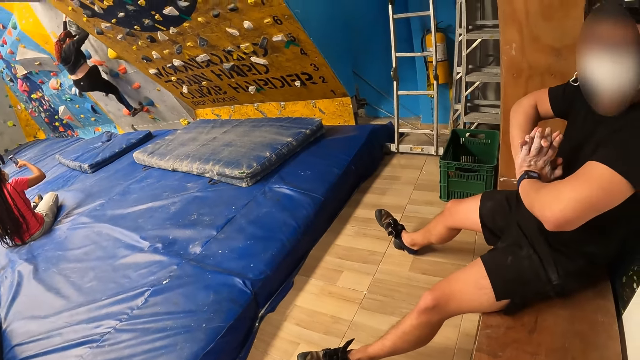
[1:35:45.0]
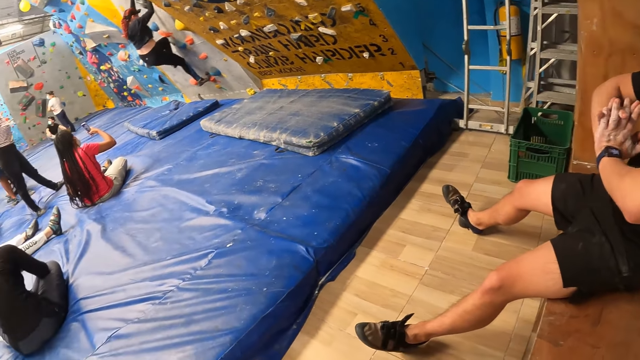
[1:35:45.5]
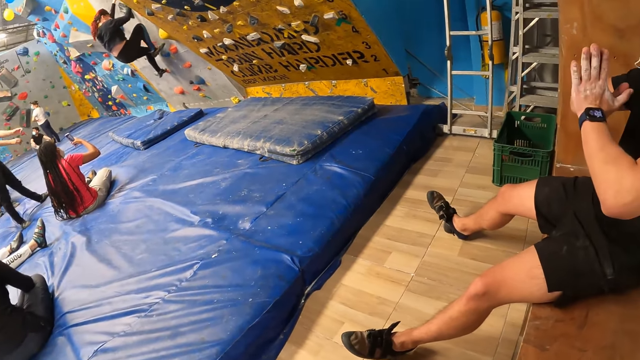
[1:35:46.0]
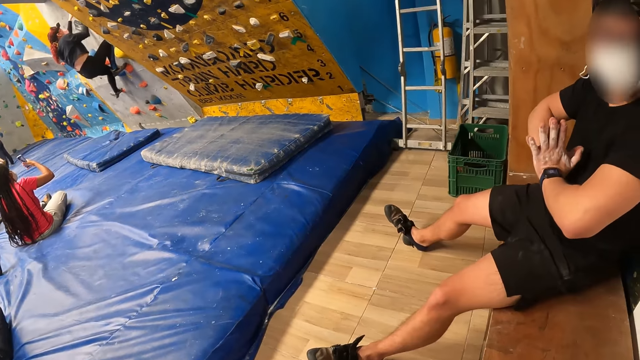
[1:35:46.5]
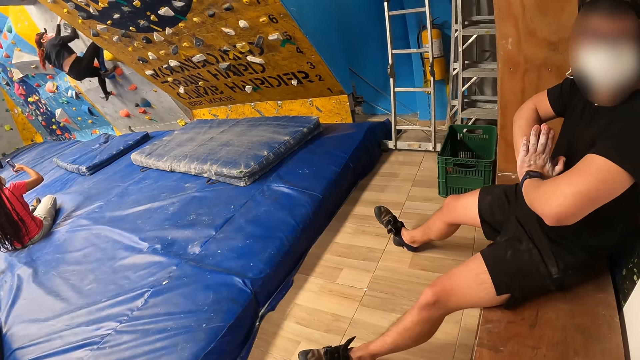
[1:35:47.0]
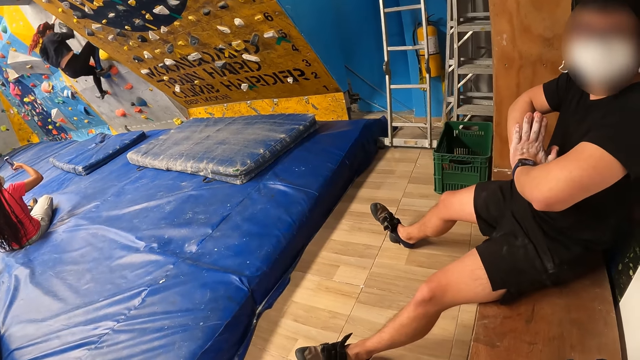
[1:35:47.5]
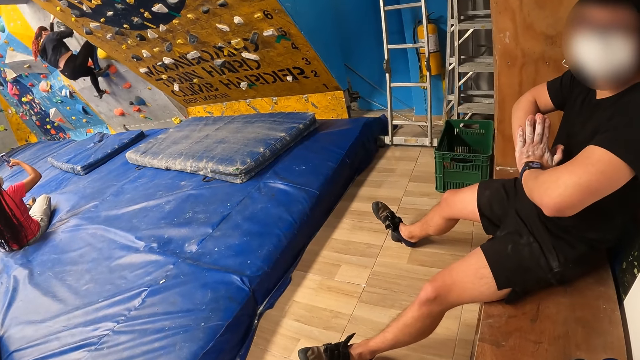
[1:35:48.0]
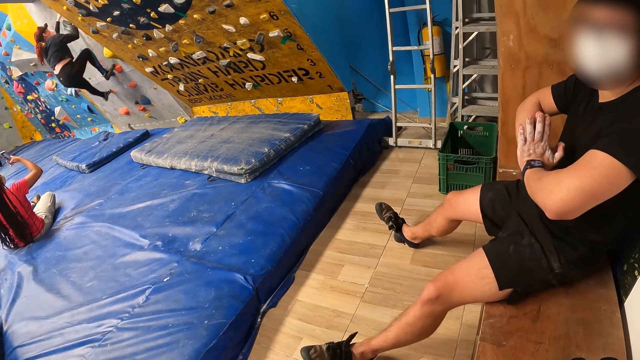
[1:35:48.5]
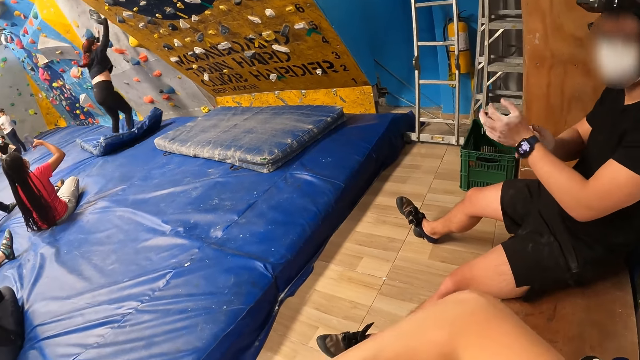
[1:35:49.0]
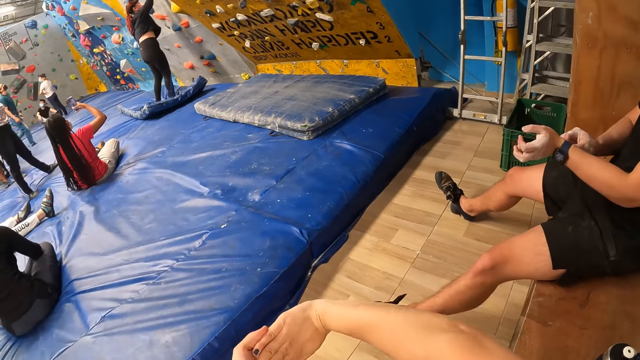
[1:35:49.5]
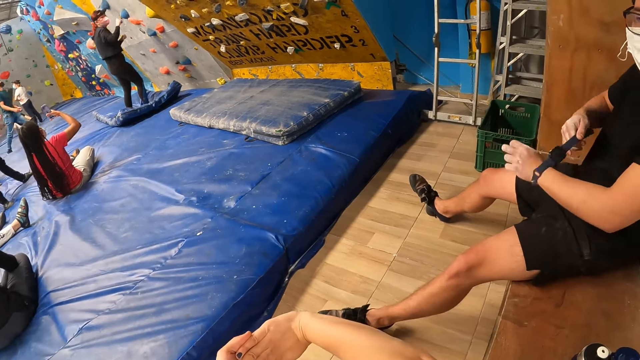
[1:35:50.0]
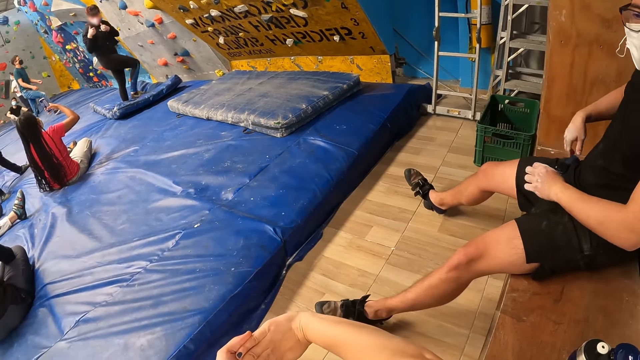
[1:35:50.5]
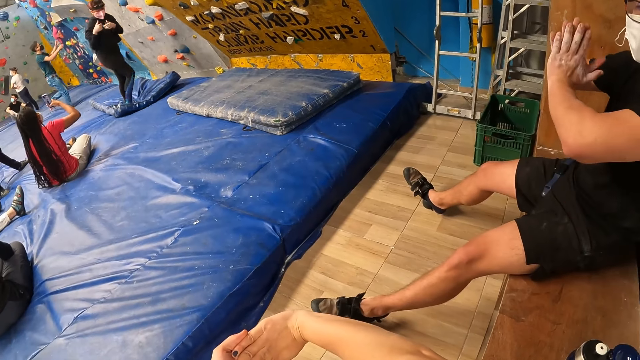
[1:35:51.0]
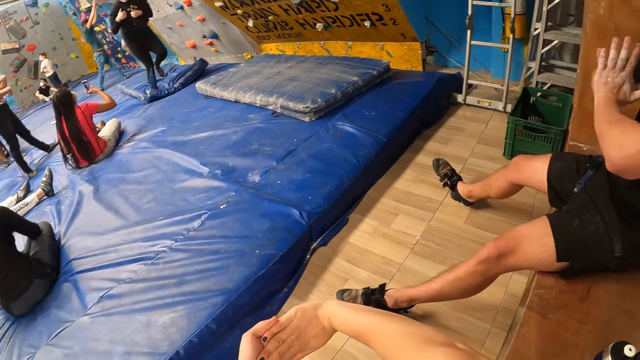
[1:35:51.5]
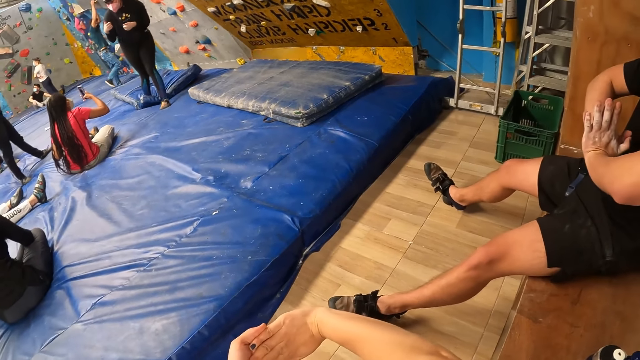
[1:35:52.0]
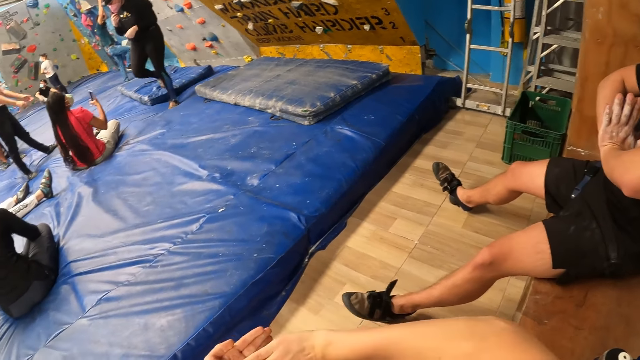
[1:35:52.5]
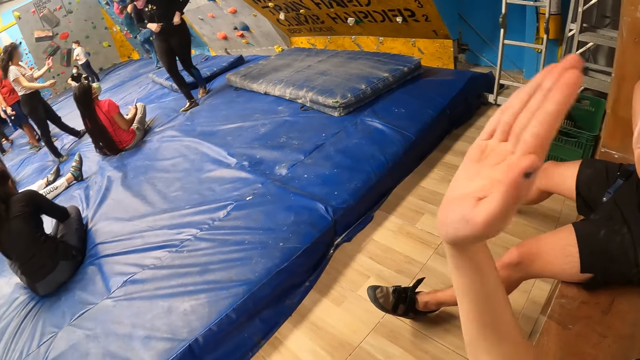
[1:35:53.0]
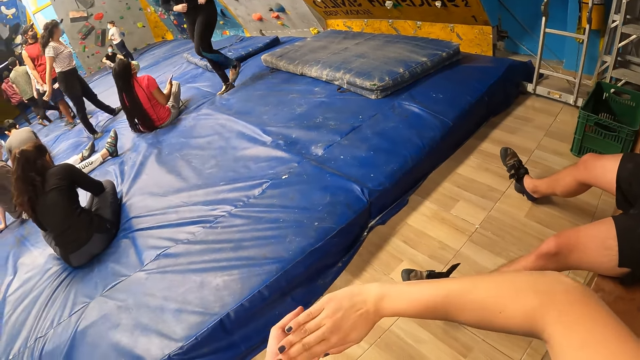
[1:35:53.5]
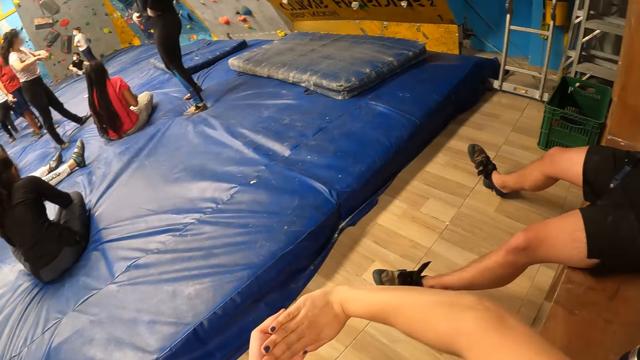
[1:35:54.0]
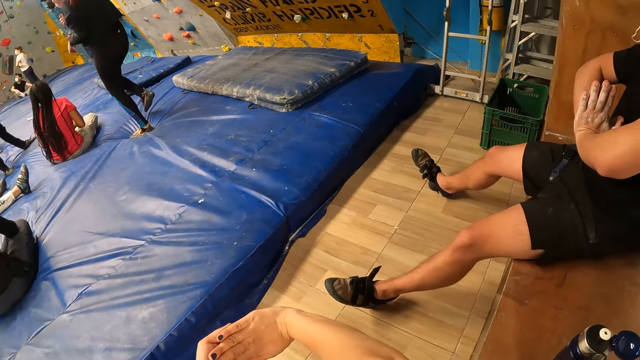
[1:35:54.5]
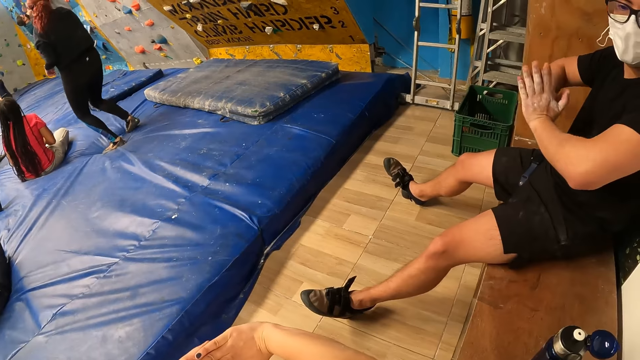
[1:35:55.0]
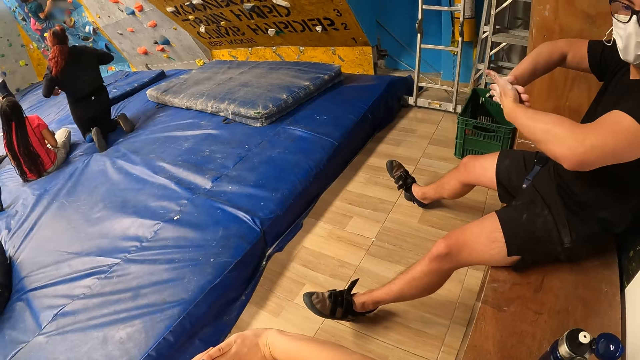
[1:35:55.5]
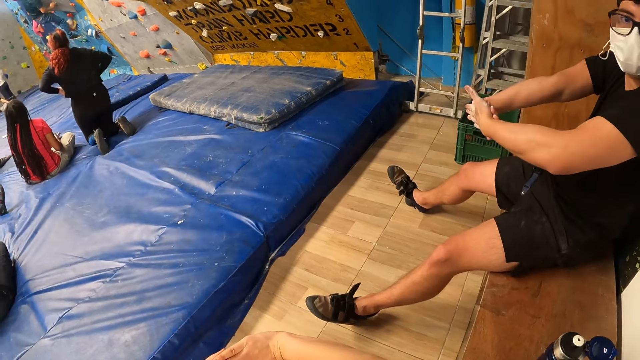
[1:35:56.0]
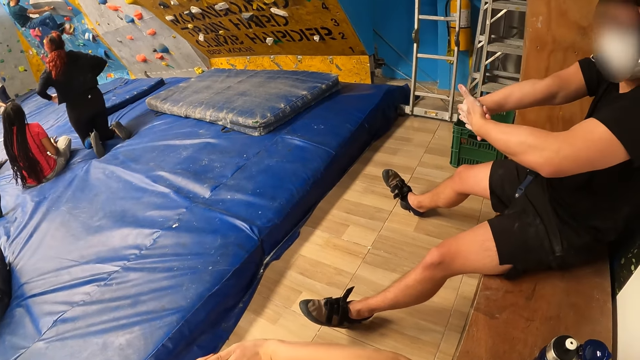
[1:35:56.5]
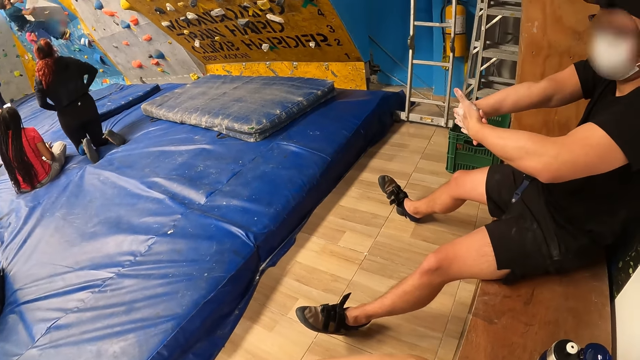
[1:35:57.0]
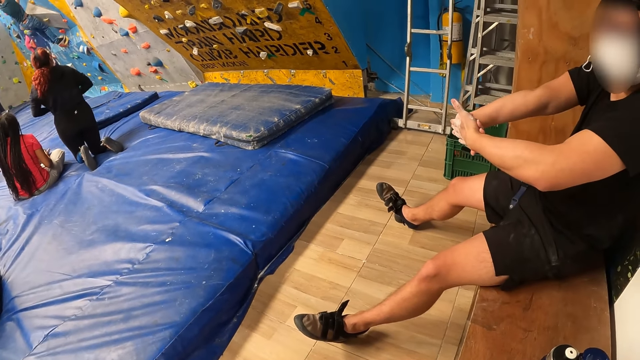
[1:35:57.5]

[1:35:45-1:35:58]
The man removes a wristwatch from his left hand with his right hand. The camera wearer puts her hands together. The man joins his left hand and his right hand together. The camera wearer raises her hand. She joins her left hand and her right hand together.

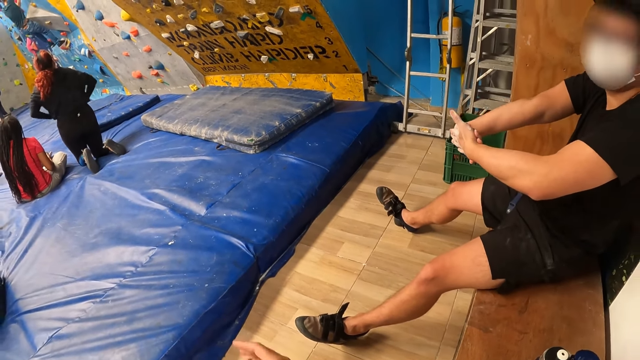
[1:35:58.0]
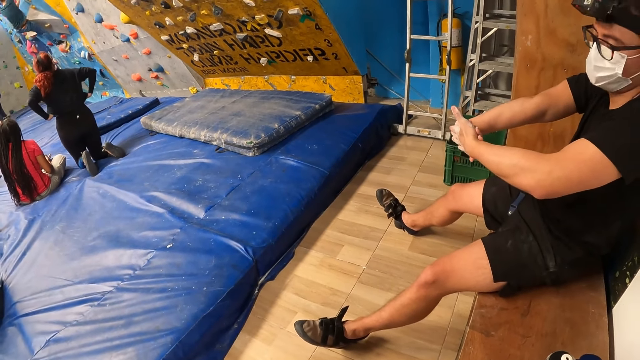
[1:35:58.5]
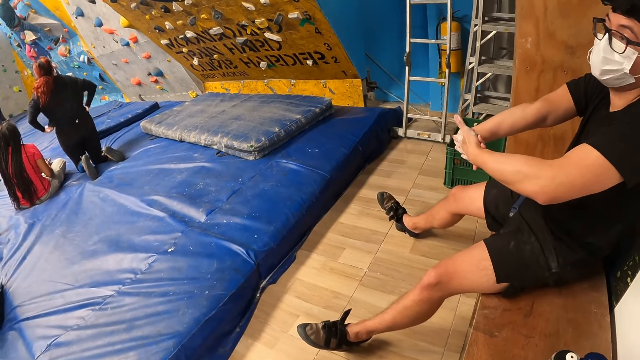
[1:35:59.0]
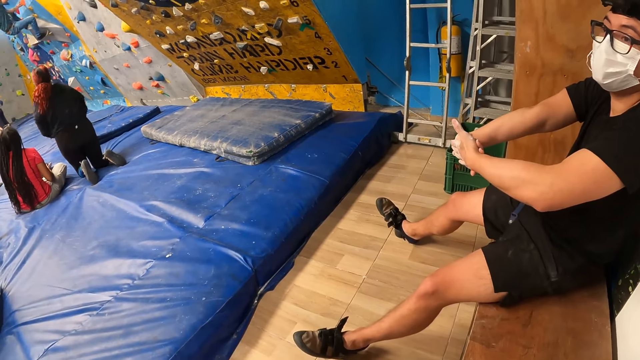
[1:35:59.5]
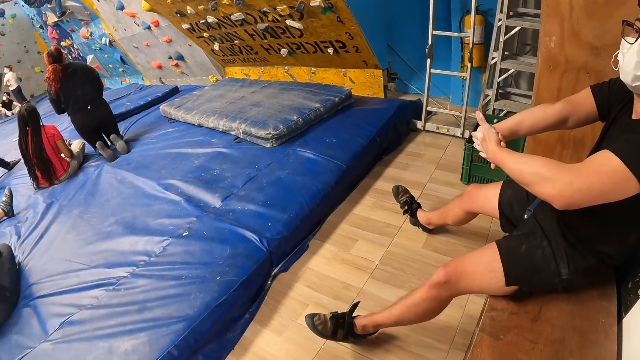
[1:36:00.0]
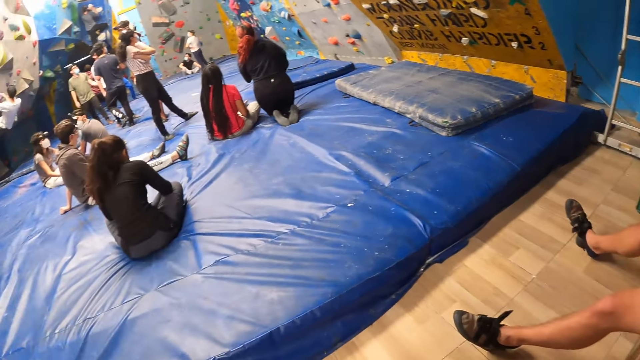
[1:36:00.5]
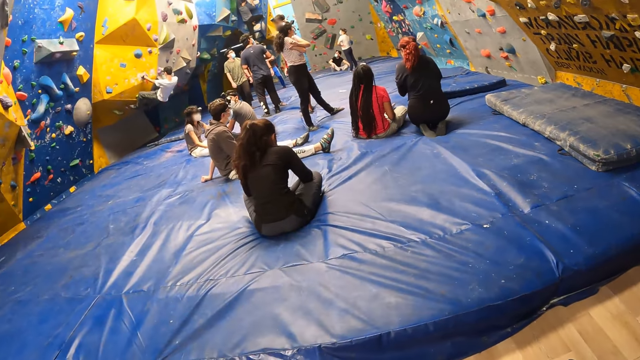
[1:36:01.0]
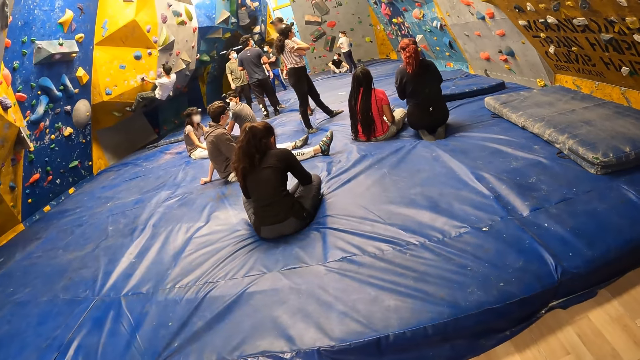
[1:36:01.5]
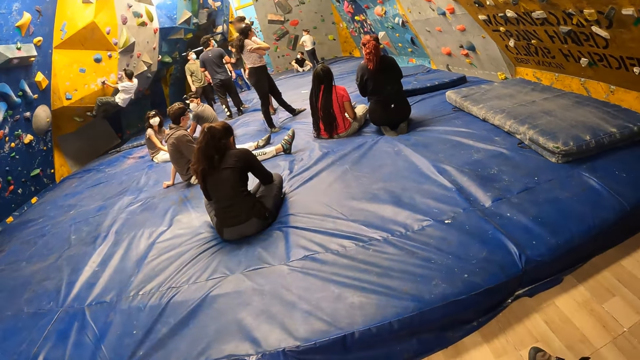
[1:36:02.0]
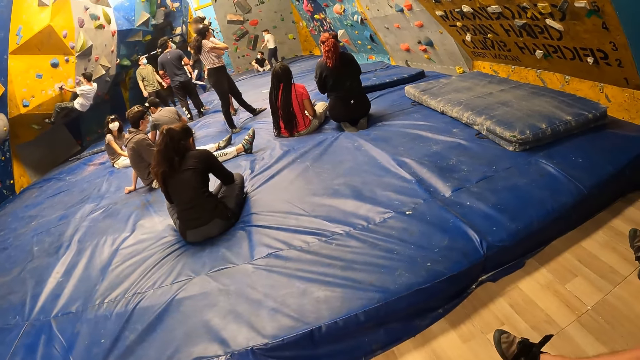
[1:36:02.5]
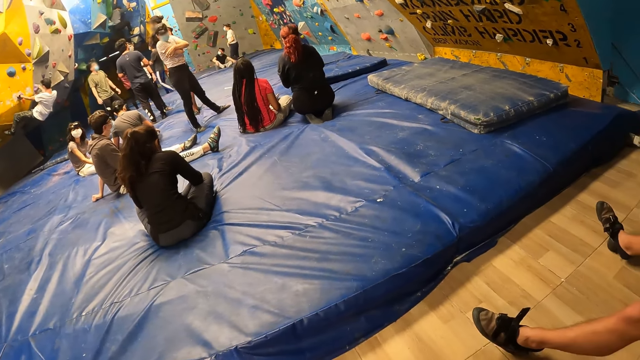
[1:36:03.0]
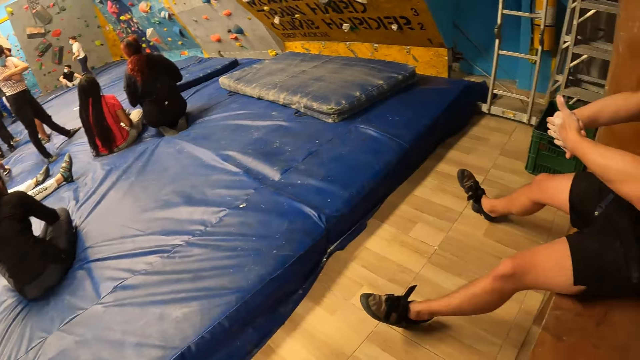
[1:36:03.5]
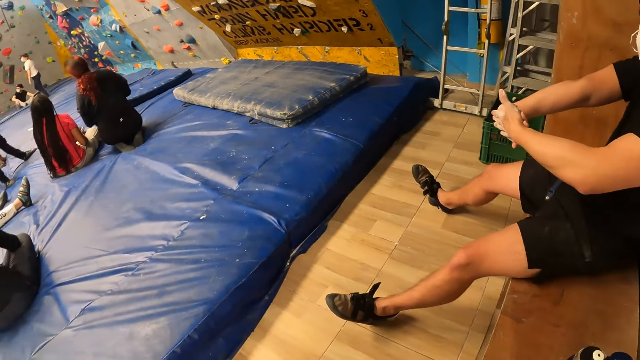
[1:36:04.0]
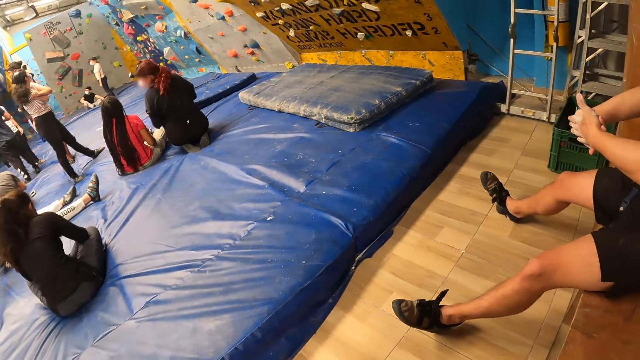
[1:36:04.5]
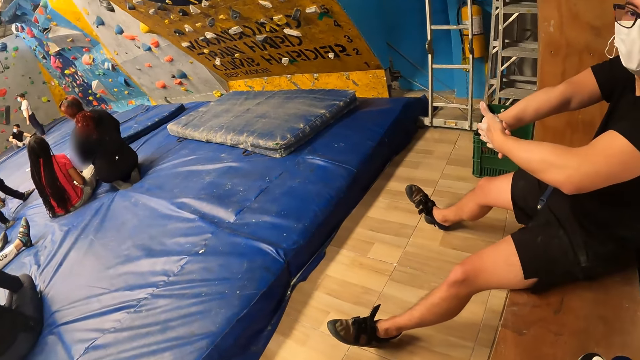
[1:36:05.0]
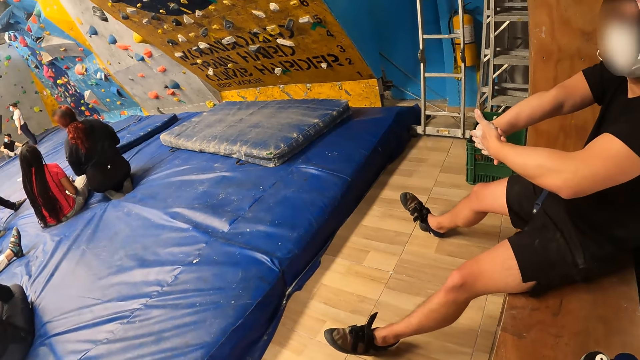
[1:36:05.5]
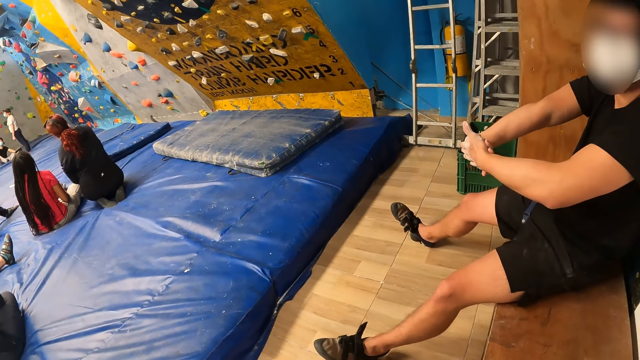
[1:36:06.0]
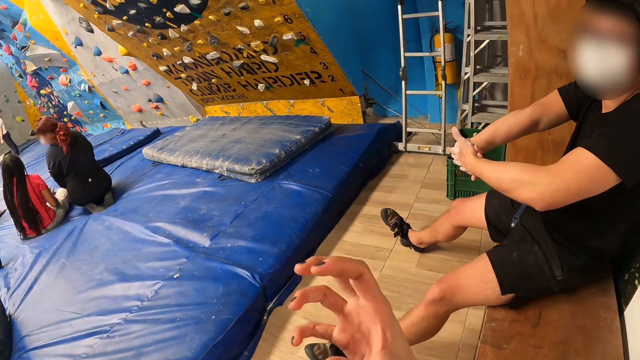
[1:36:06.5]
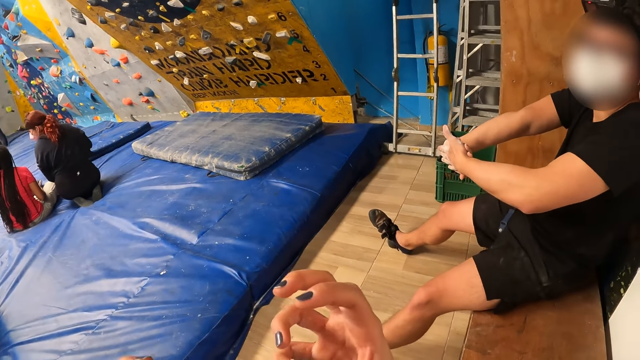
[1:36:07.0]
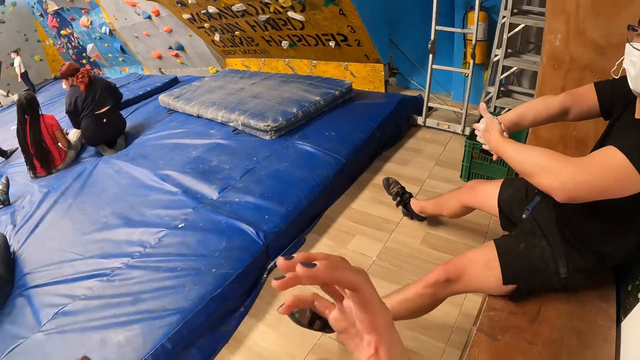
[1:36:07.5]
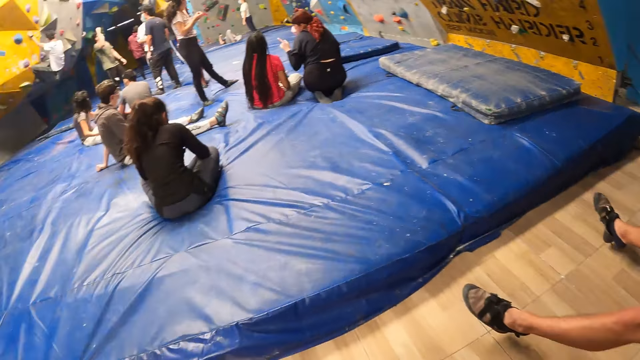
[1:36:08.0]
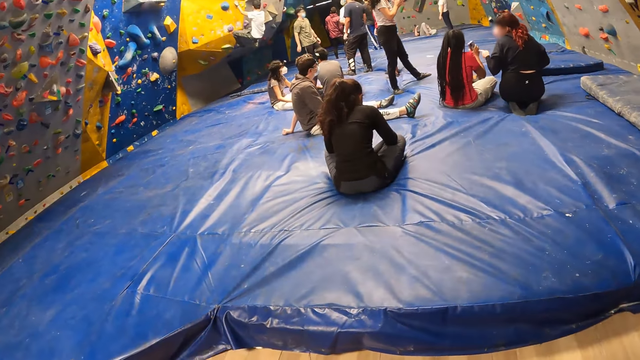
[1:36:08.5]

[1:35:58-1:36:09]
The camera wearer looks around. A person looks at the camera wearer. The camera wearer raises their hands.
